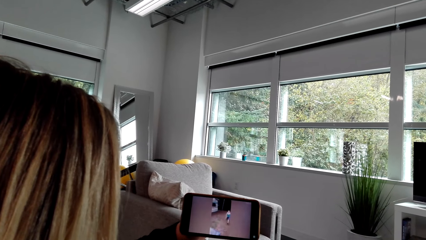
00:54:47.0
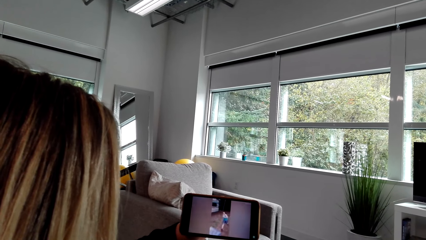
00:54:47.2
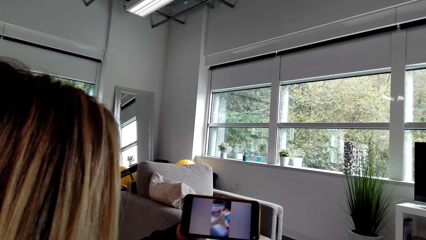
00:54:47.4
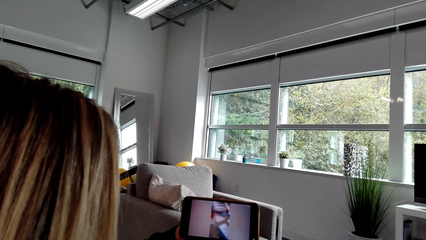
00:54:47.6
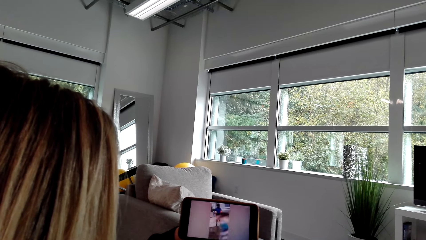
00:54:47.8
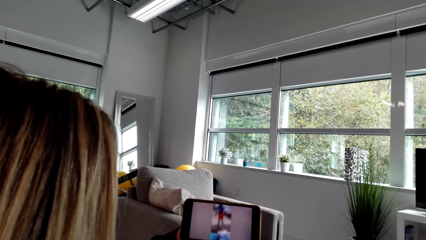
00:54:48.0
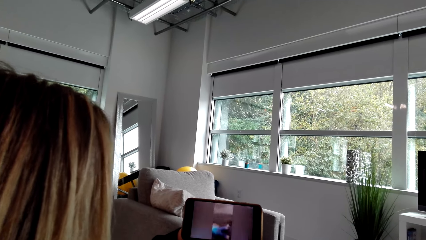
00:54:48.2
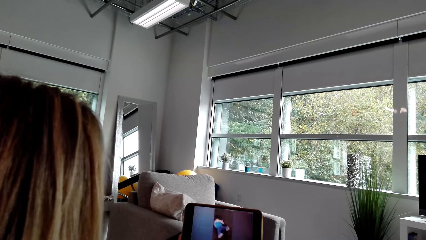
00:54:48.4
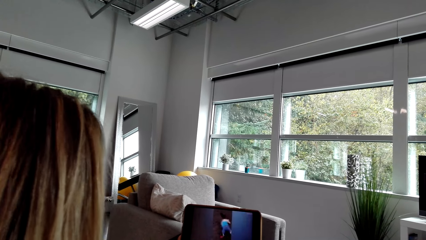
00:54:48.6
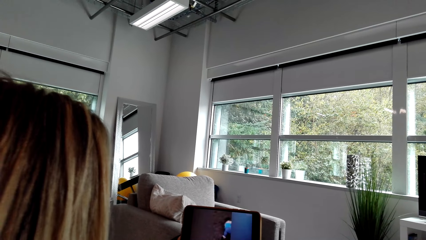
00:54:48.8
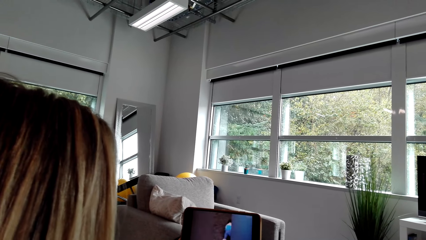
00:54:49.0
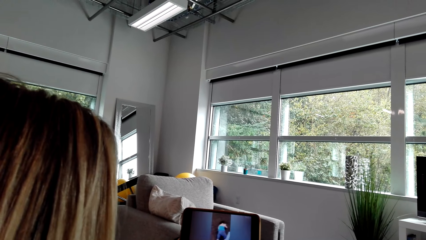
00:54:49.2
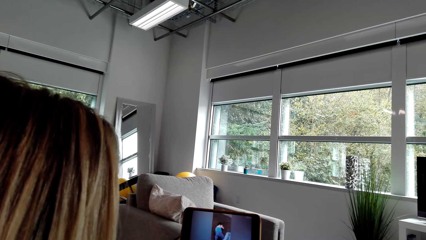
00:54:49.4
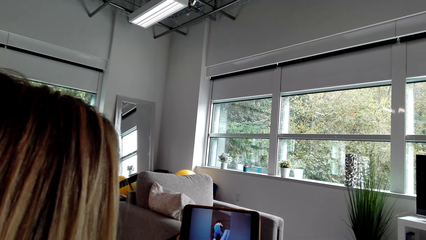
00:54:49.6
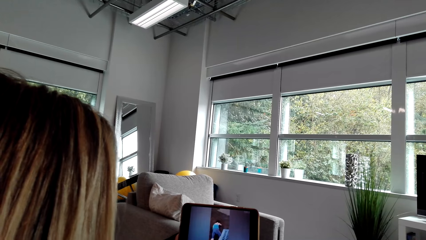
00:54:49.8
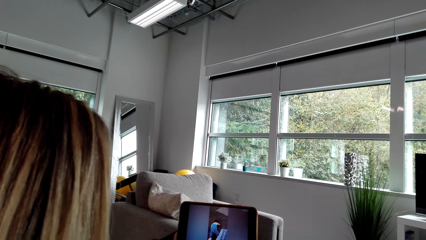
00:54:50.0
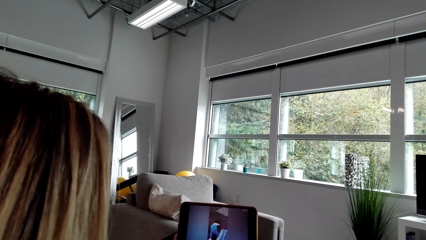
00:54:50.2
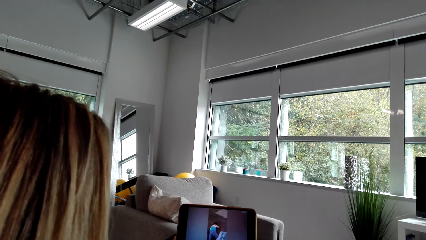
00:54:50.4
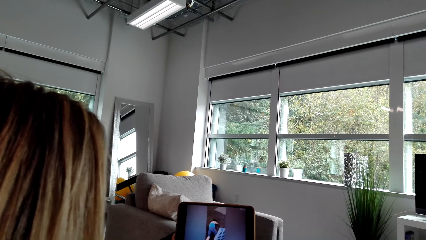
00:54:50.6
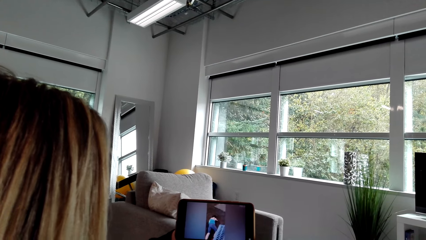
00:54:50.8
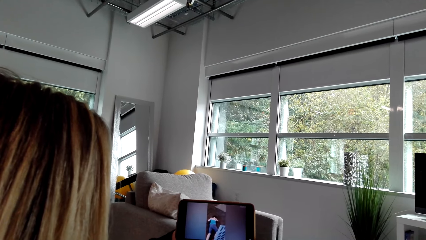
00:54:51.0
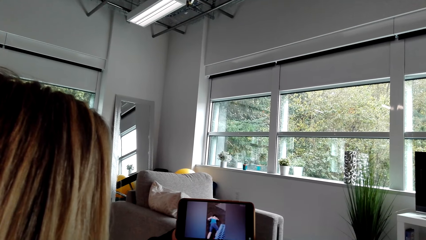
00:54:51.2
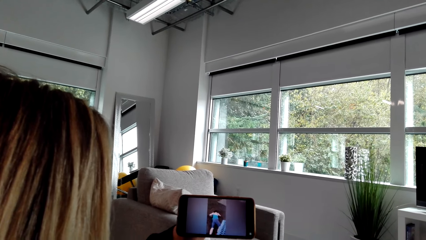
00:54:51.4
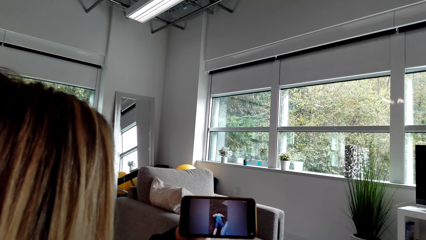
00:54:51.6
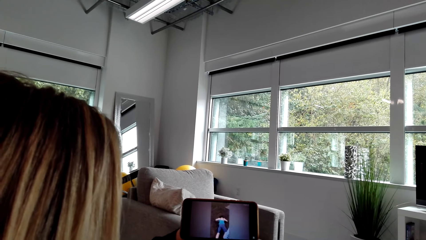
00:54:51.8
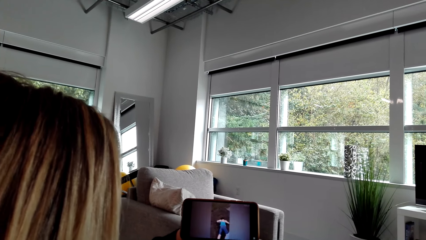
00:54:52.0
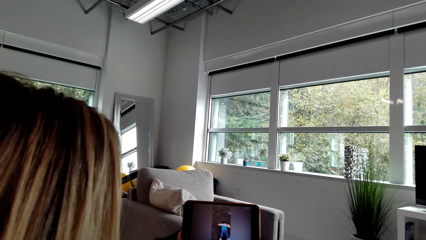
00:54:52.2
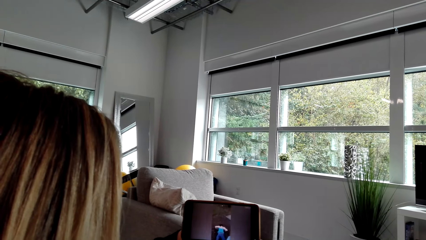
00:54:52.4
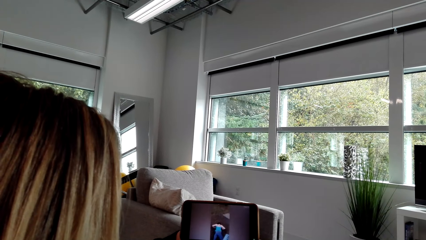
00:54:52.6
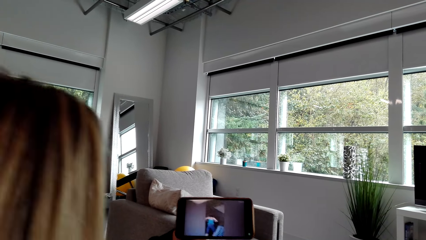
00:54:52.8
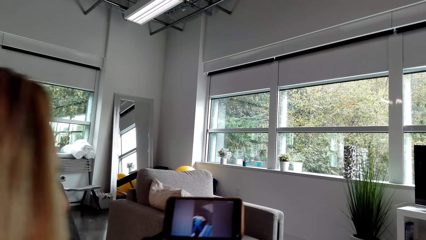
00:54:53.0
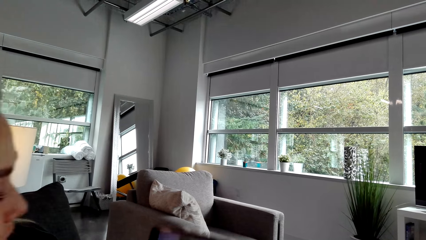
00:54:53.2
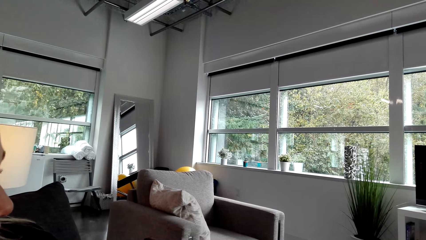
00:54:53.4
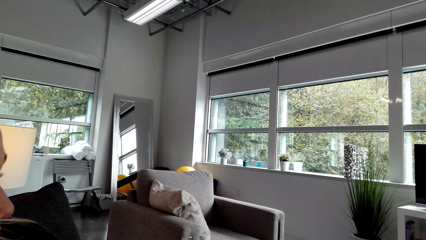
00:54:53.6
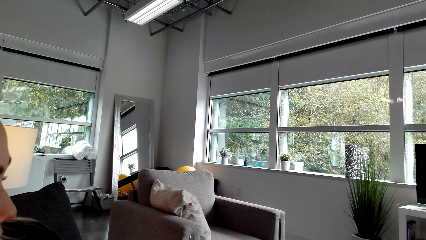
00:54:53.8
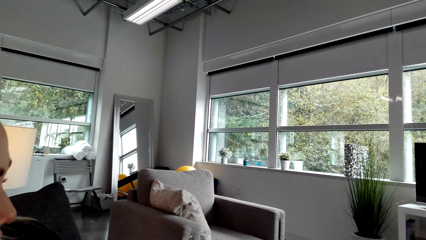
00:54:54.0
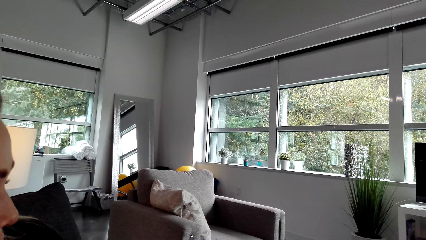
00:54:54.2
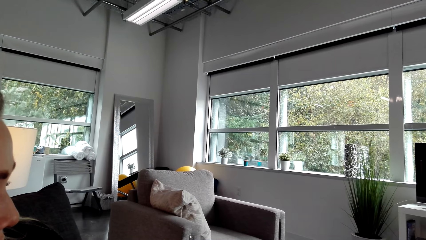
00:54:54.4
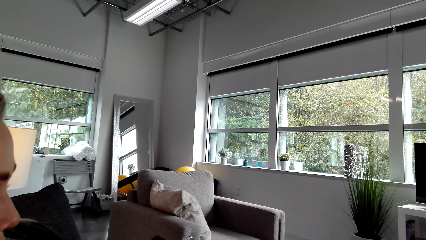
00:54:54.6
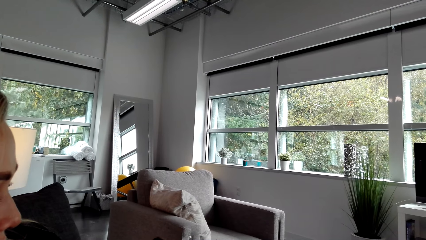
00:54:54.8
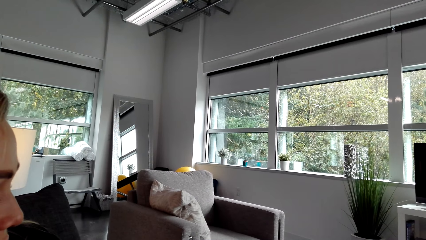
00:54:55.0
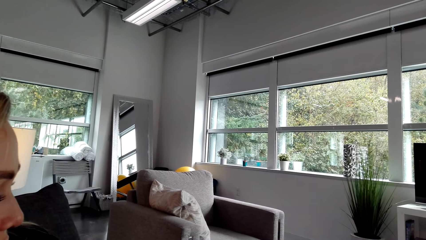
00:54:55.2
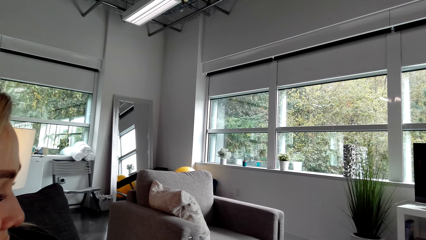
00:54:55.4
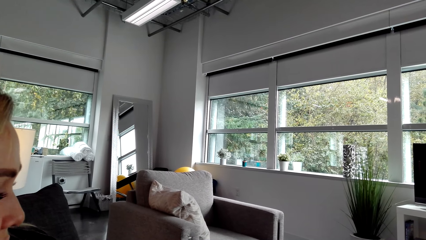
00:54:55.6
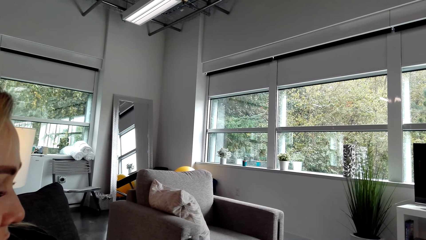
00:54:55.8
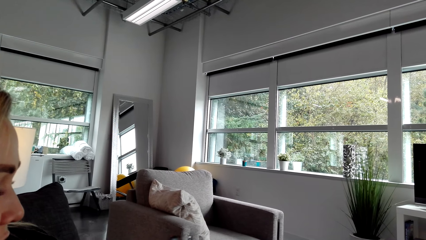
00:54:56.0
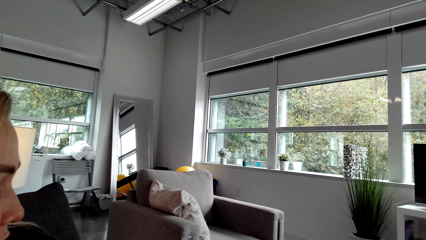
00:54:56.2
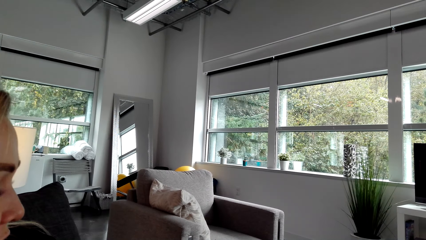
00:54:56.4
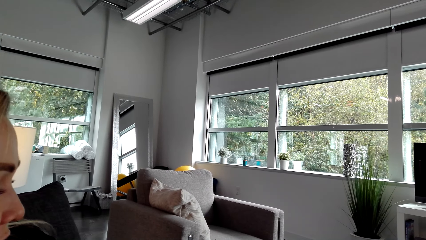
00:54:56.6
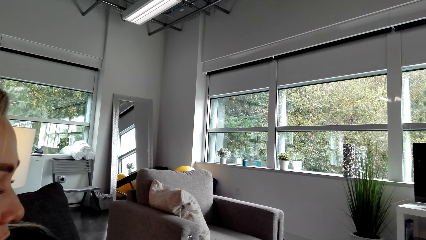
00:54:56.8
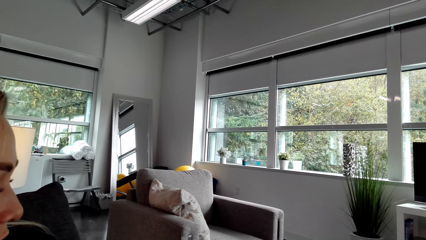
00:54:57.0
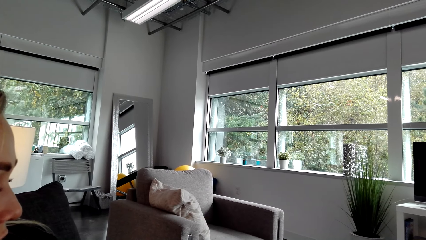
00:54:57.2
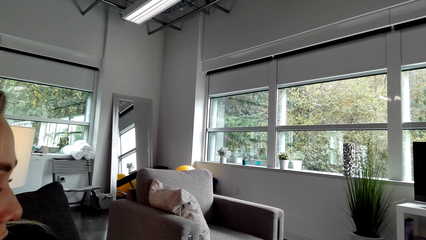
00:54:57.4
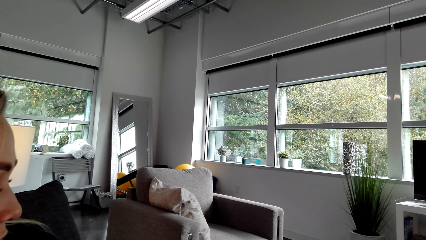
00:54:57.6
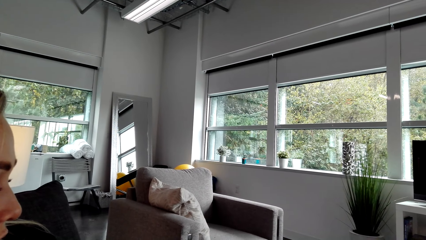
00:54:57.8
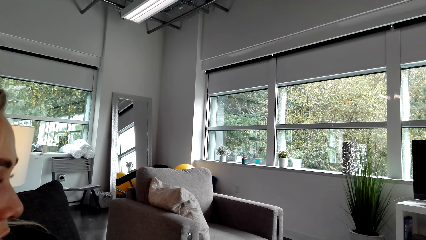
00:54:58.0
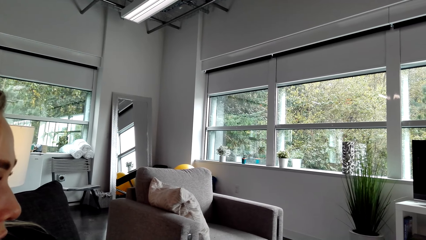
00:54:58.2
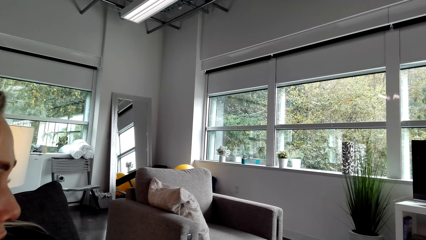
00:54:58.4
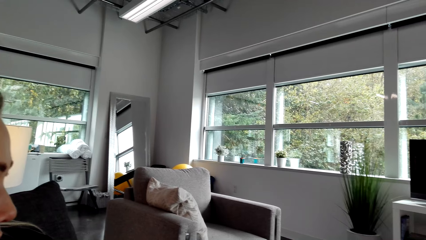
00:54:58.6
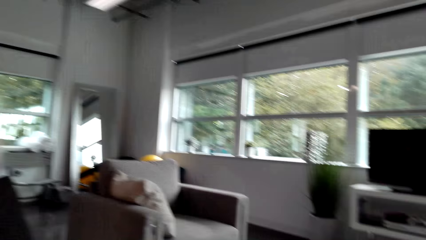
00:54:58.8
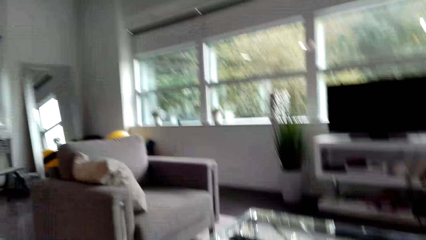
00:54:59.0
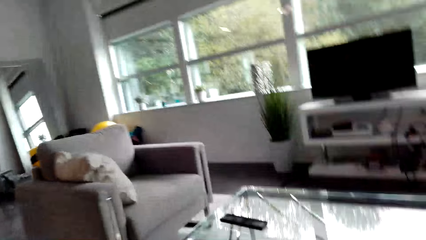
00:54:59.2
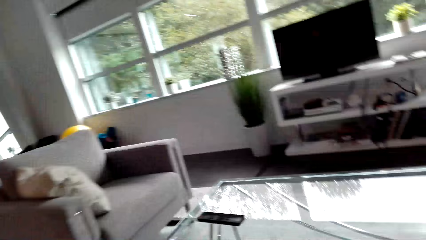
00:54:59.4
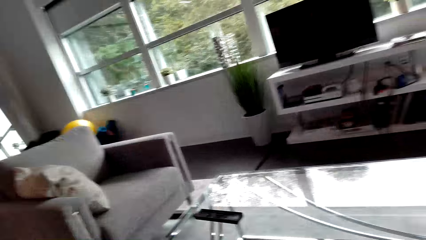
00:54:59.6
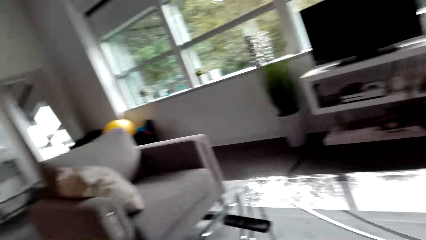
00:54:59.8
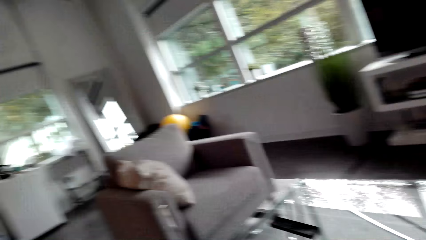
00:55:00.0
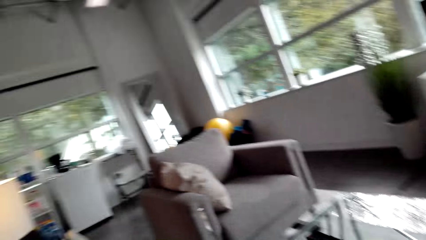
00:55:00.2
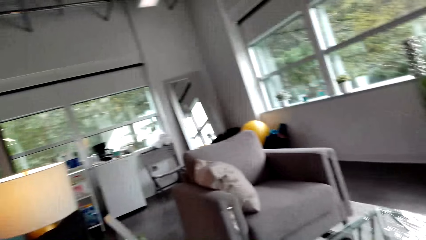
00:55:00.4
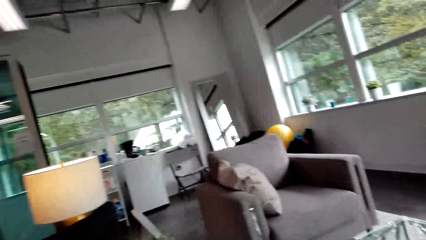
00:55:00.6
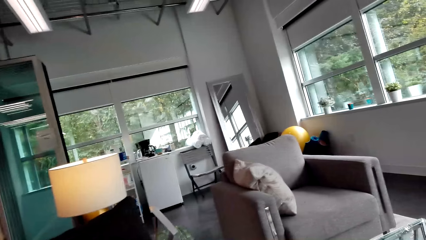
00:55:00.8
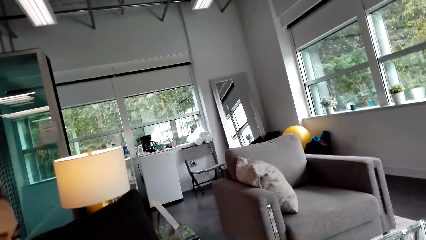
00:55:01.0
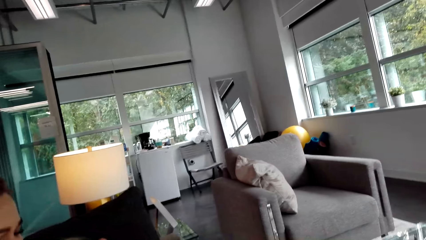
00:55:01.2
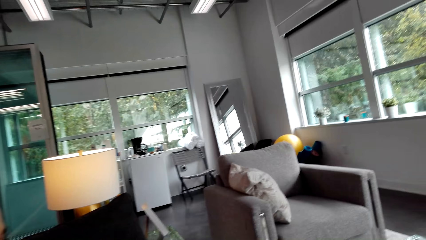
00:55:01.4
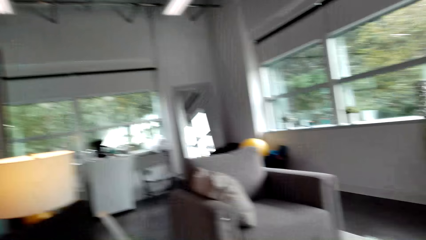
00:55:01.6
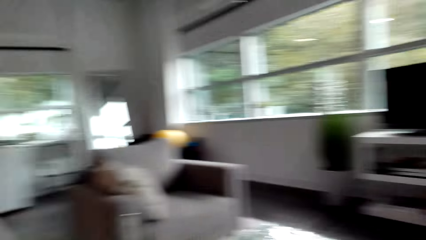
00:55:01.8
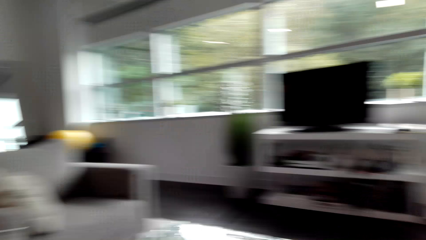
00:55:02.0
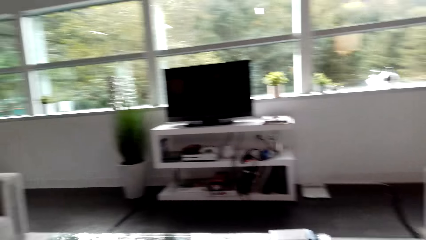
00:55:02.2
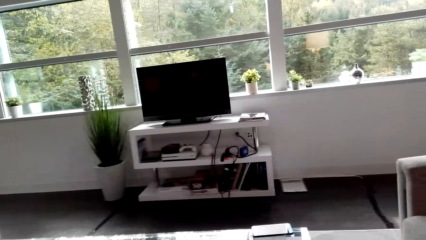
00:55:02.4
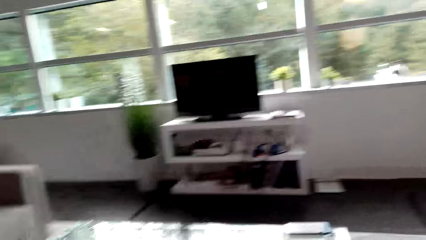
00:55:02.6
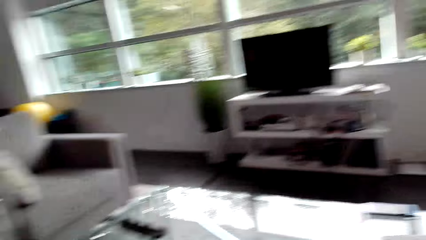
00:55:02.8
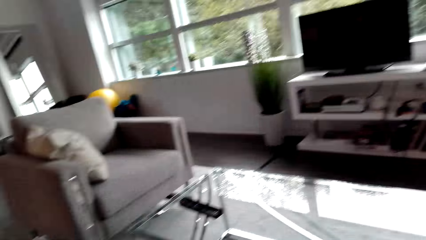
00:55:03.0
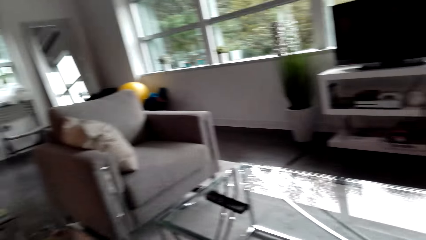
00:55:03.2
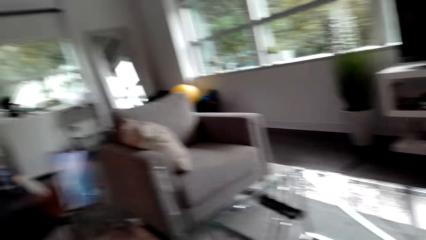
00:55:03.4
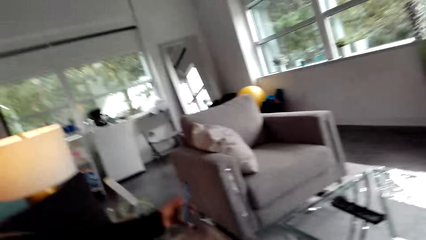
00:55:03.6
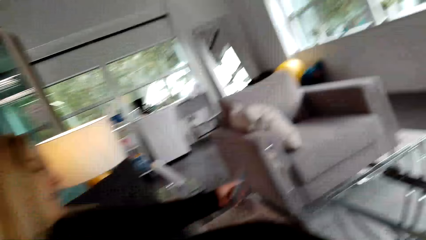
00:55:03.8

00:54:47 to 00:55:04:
A person moves her head. The person moves the phone from the camera. The camera wearer stares at the room.
